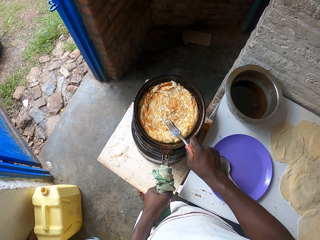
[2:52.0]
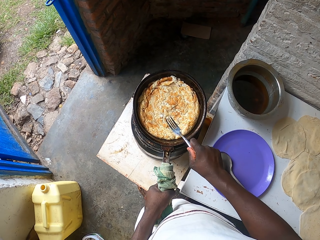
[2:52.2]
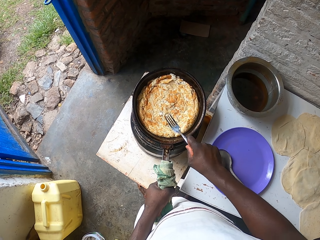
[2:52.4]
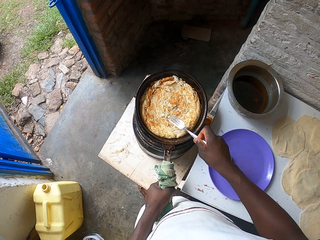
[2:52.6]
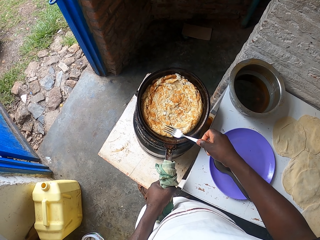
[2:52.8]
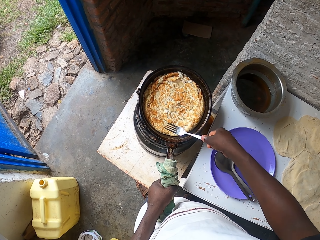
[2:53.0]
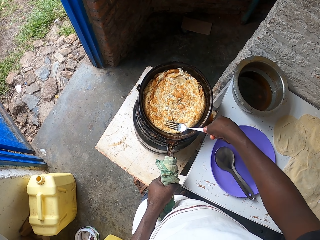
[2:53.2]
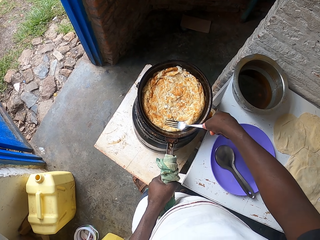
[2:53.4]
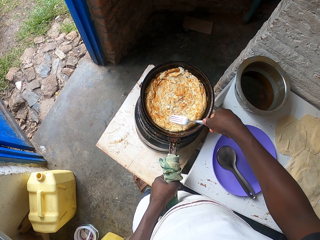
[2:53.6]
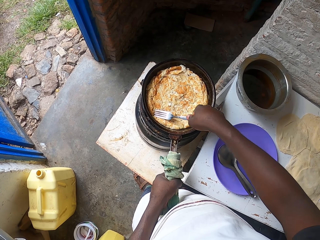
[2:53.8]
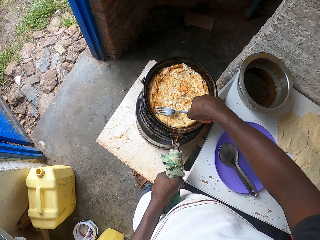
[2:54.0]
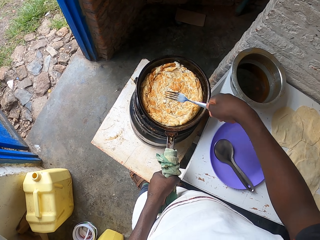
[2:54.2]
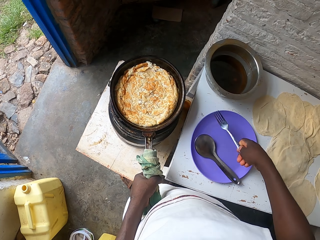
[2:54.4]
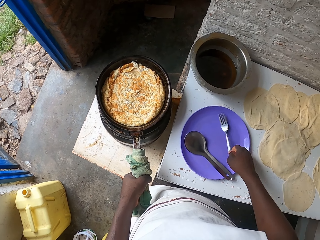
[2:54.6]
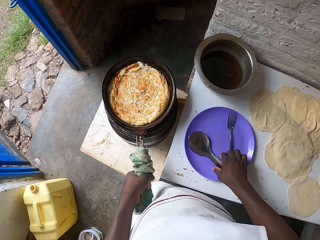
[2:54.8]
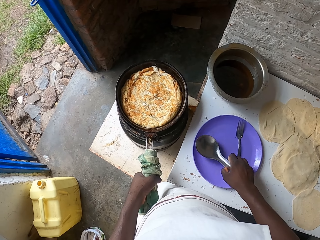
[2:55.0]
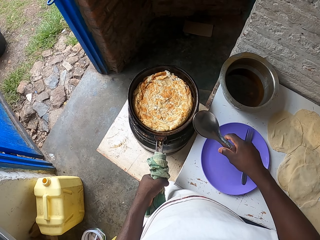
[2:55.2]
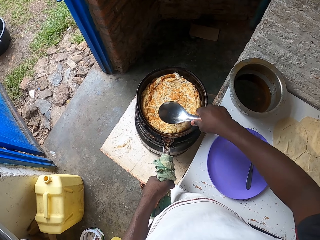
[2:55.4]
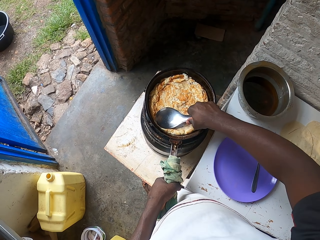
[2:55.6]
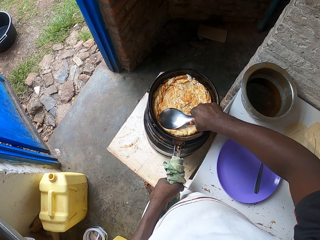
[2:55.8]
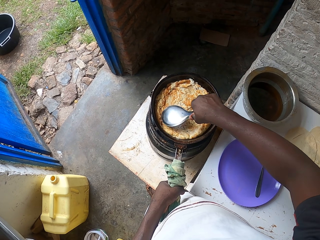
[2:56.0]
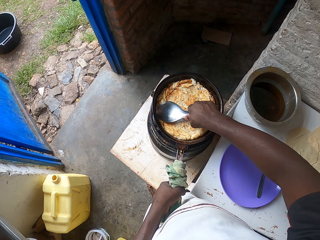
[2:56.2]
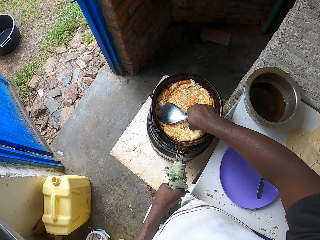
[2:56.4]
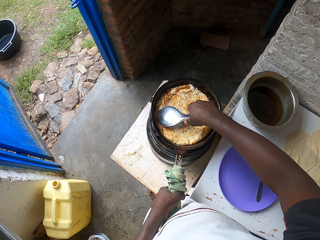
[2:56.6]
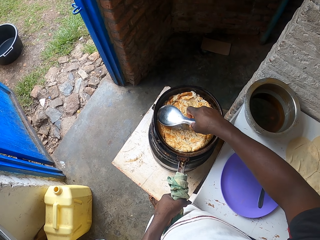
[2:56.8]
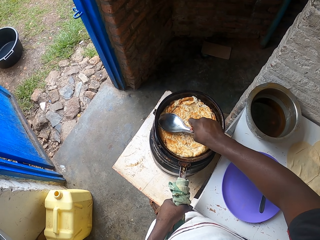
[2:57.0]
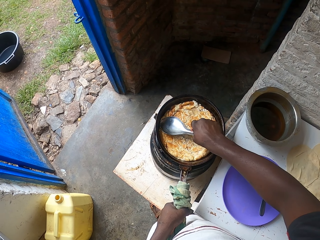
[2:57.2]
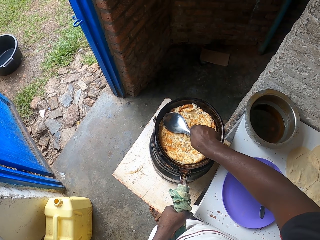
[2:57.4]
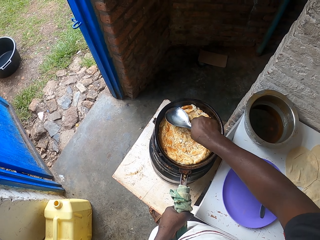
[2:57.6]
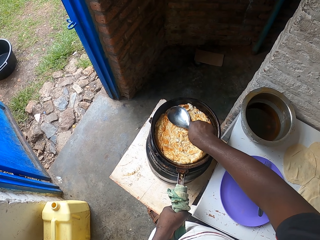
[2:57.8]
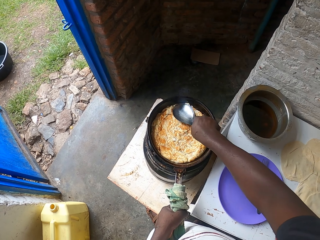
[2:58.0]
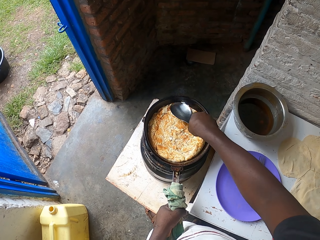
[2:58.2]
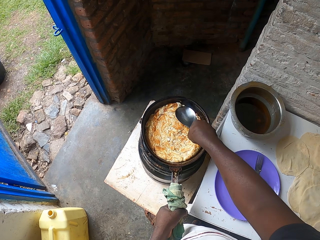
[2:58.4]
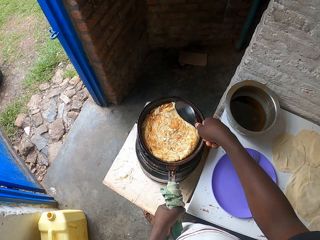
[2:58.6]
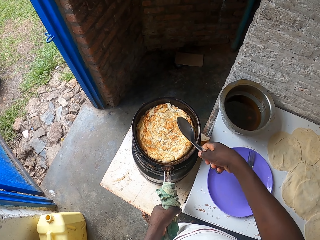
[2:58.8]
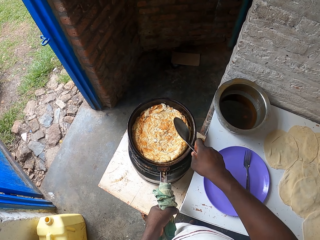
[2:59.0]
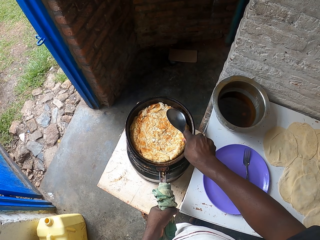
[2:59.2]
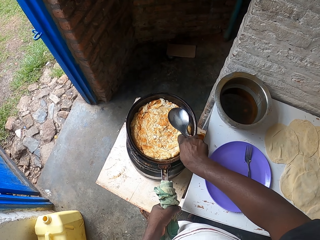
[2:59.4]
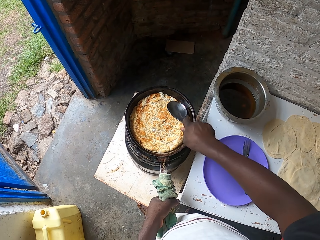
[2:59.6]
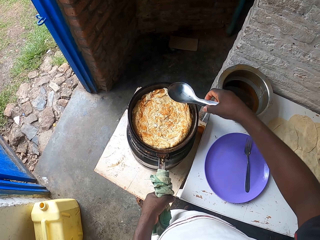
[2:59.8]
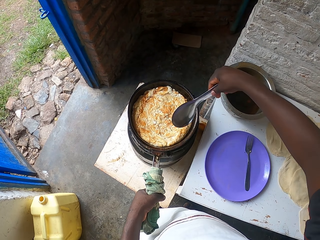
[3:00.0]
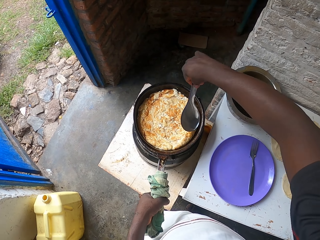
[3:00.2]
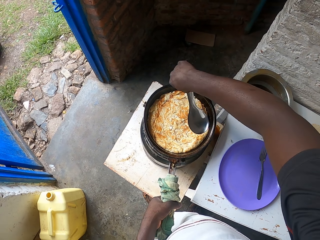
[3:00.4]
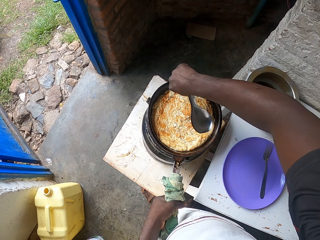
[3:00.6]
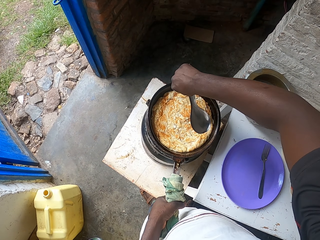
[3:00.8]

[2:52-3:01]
The camera wearer puts the fork on the plate. They pick up the serving spoon. They press the egg and parathas on the pan with the serving spoon.

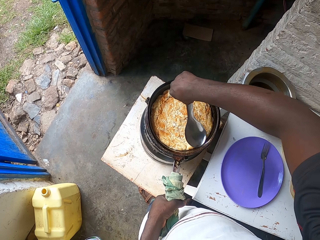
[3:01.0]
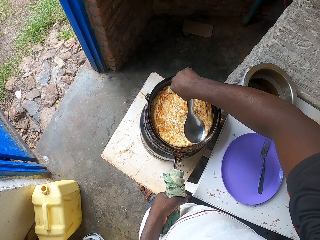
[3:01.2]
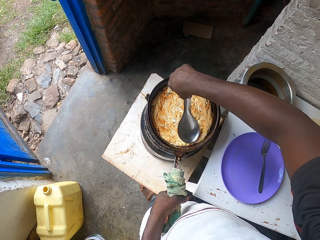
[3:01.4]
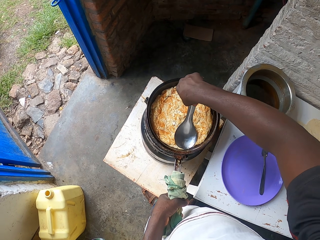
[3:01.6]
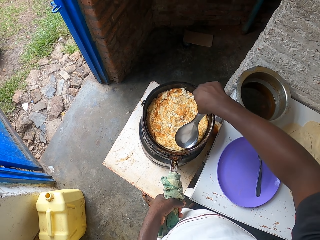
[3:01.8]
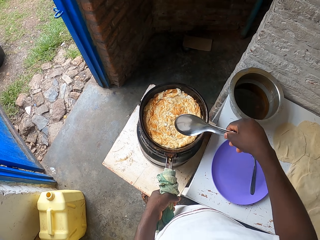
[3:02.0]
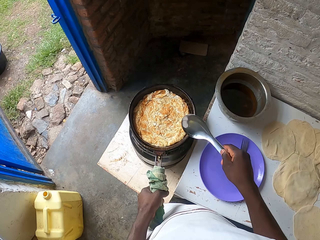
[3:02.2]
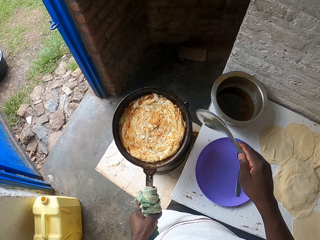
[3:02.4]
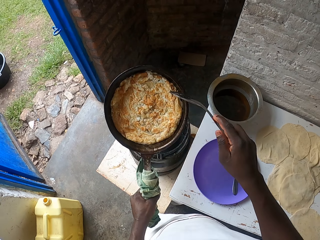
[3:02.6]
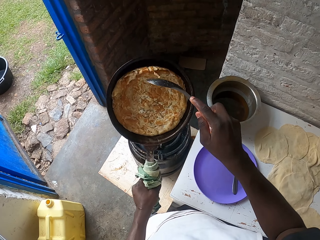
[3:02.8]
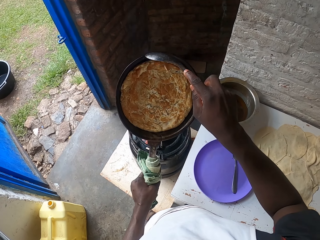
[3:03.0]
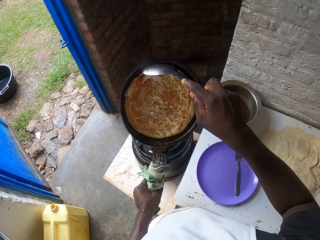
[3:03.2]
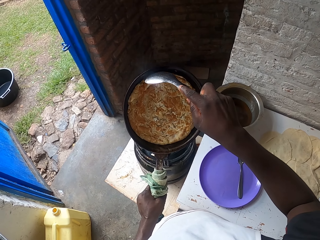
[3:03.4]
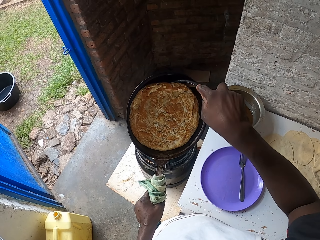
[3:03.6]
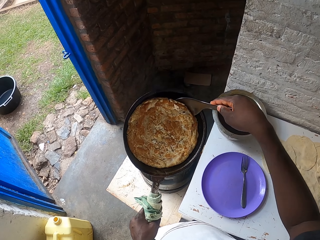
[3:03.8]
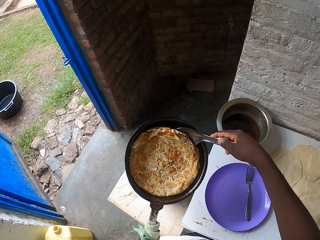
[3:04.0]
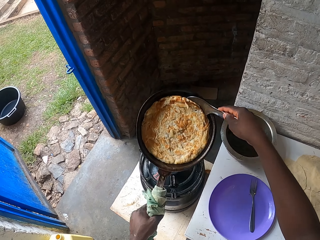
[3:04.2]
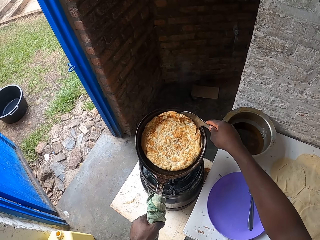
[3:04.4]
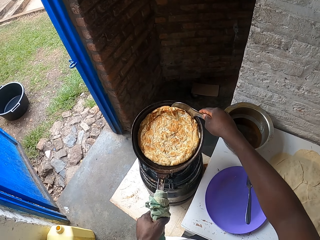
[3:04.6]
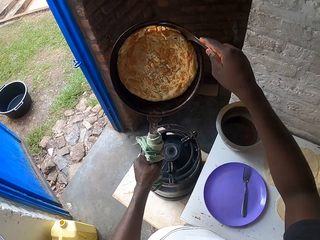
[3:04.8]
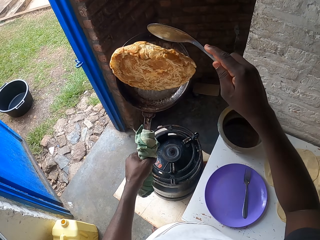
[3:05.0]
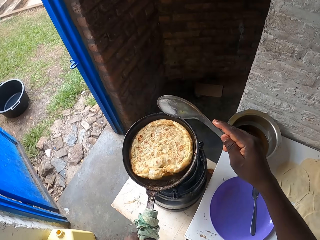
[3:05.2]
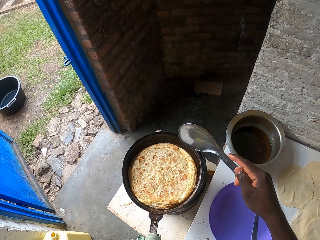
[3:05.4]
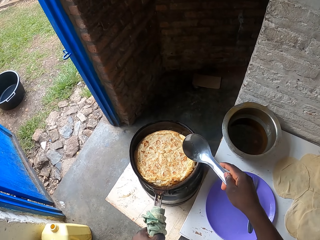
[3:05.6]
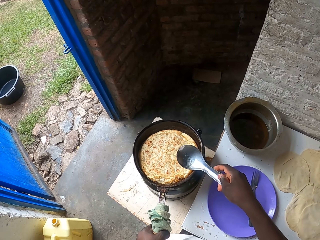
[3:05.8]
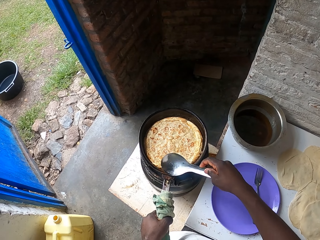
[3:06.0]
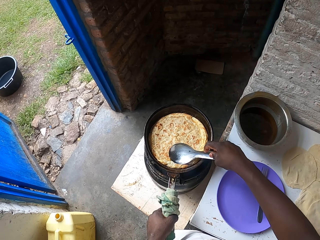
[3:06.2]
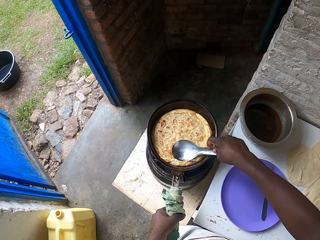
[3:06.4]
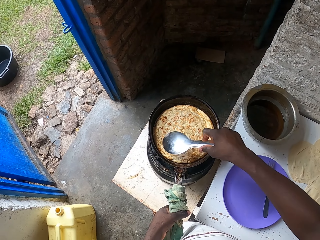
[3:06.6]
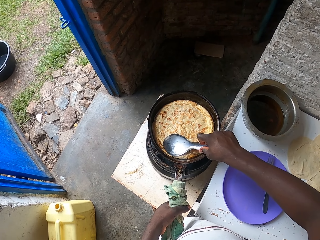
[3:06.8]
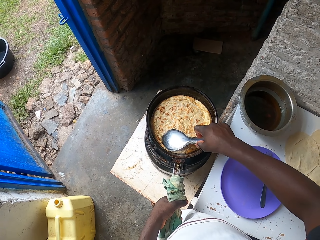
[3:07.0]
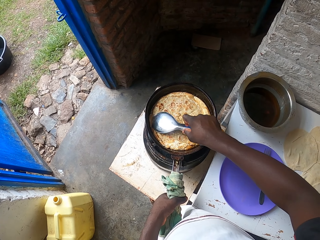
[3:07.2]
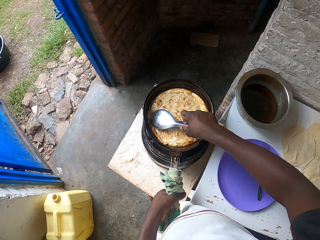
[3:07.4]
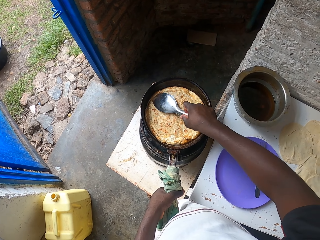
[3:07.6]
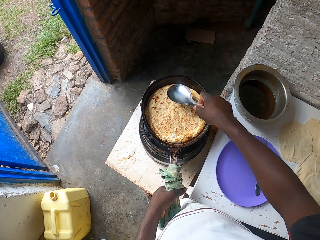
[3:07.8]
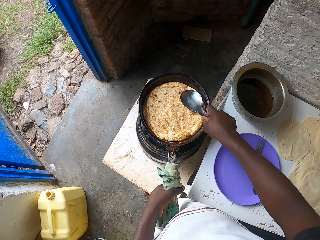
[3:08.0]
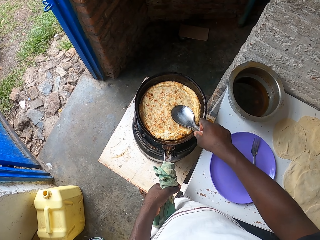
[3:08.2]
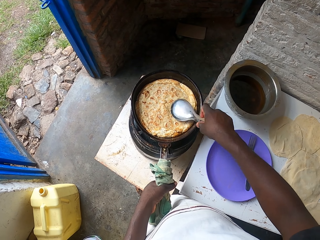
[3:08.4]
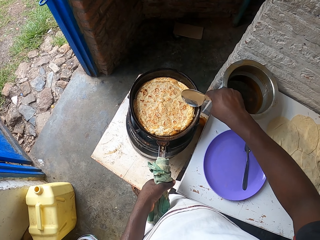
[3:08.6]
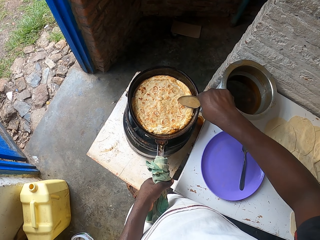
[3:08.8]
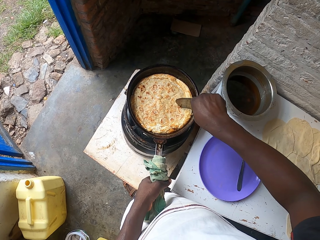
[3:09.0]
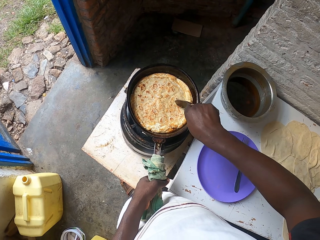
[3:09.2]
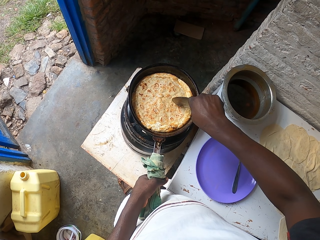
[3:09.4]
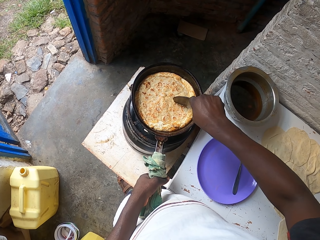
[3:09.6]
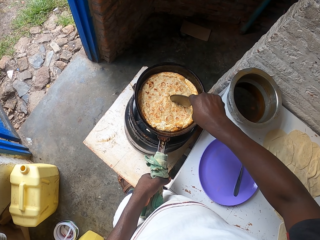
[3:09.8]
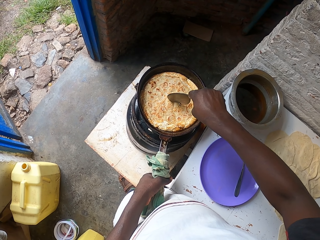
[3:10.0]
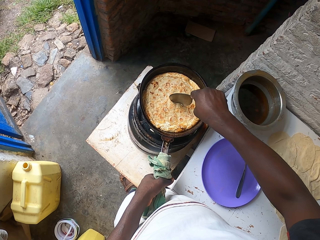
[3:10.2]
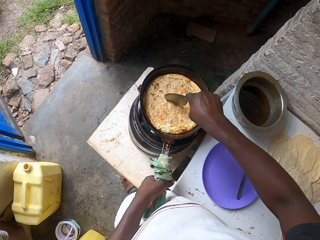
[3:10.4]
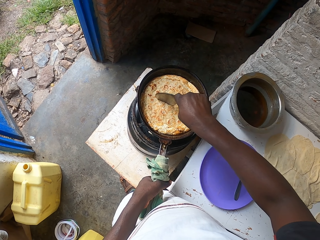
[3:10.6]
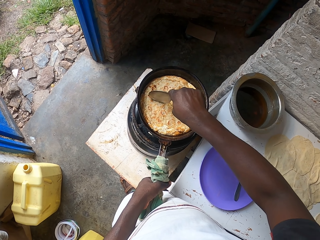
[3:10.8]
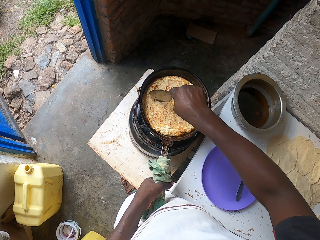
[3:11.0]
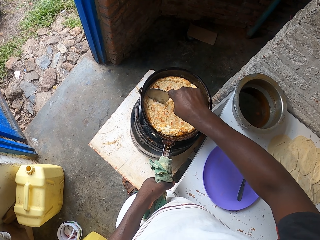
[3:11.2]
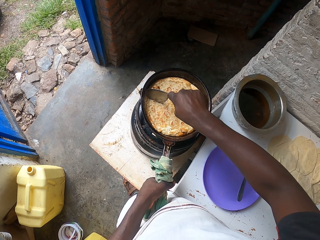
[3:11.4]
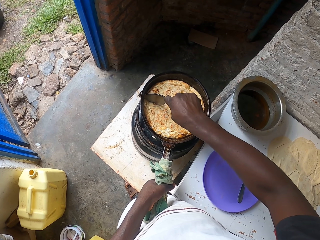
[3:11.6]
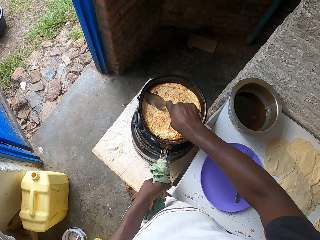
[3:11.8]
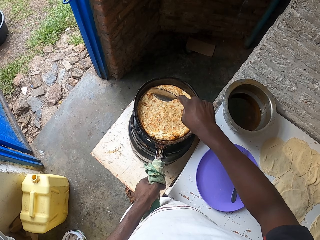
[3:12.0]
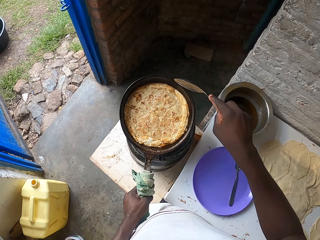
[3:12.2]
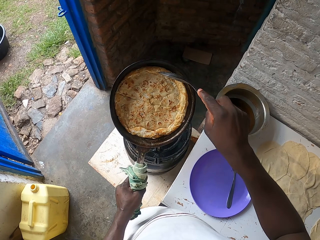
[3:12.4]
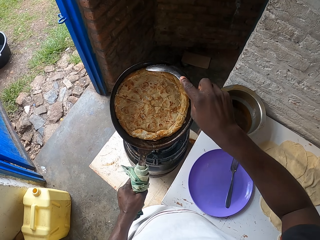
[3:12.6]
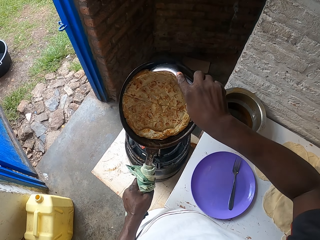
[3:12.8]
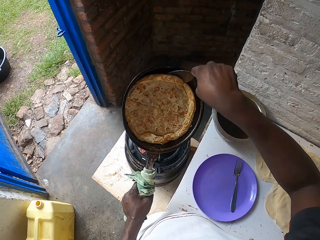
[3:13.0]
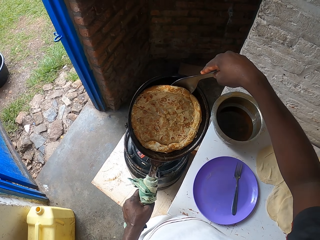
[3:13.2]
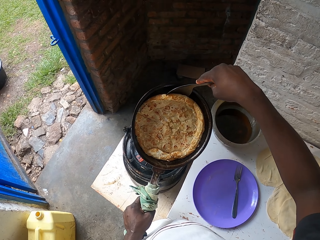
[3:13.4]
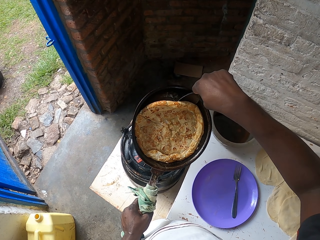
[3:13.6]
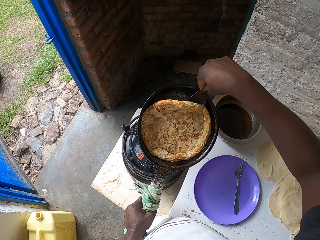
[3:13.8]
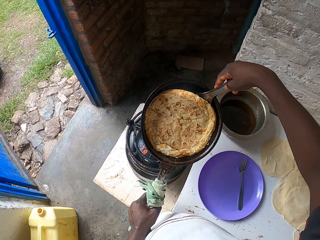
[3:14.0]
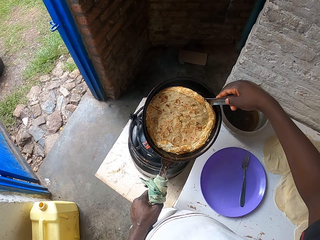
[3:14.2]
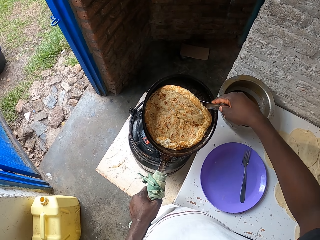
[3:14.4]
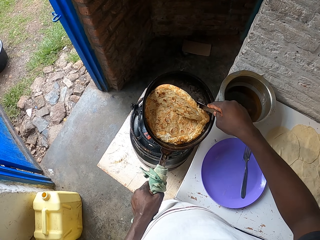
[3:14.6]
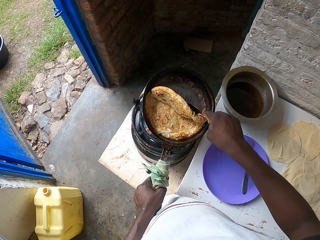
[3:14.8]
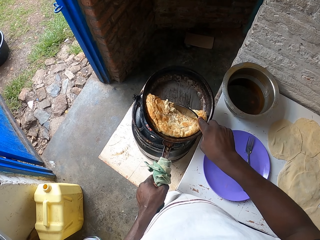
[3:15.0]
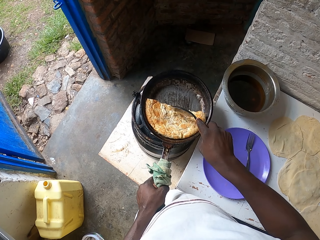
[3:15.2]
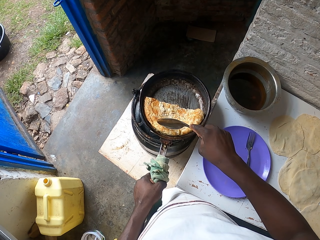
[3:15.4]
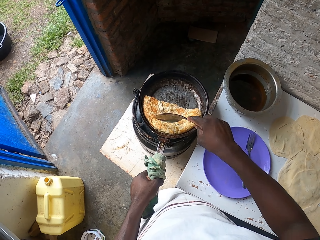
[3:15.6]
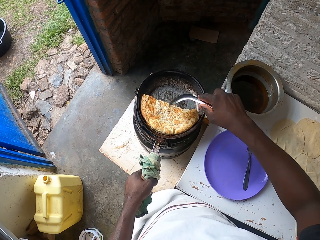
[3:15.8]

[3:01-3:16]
The camera wearer removes the frying pan from the cooker. They change the eggs and the paratha on the other side. They put the frying pan on fire. They press the egg with the serving spoon. They divide the egg into two parts with the serving spoon. They fold the egg on top of the other.
